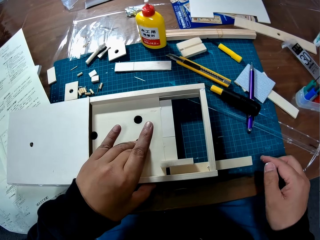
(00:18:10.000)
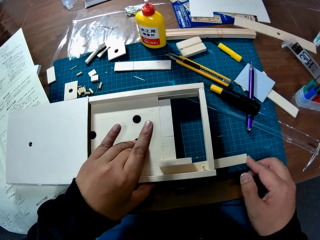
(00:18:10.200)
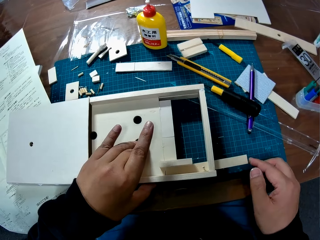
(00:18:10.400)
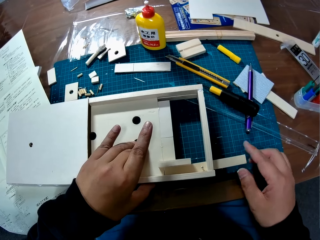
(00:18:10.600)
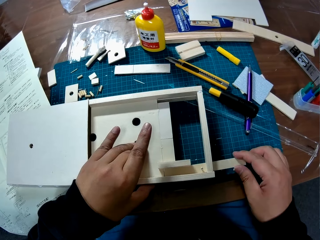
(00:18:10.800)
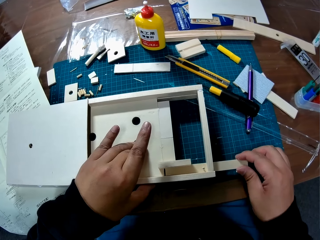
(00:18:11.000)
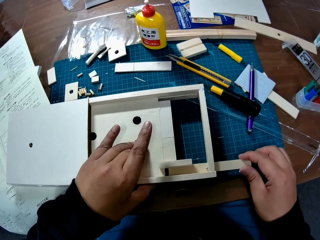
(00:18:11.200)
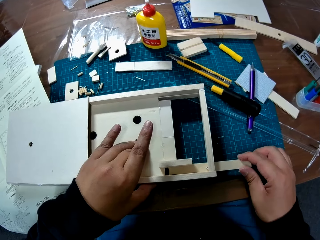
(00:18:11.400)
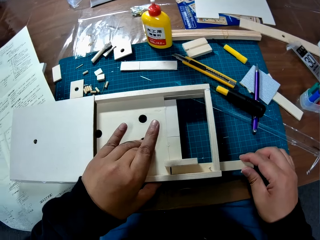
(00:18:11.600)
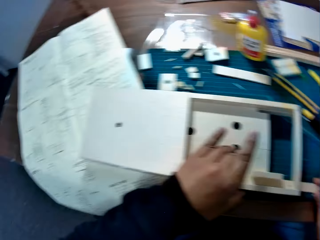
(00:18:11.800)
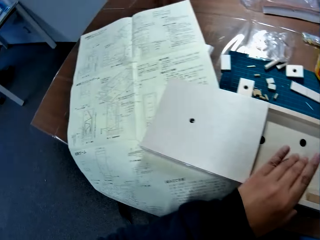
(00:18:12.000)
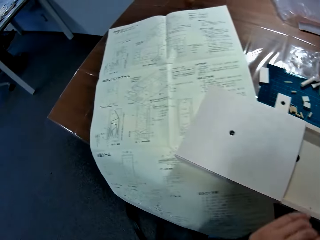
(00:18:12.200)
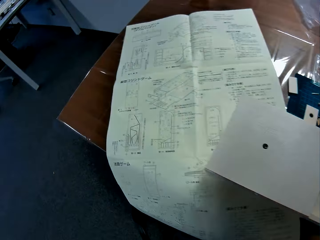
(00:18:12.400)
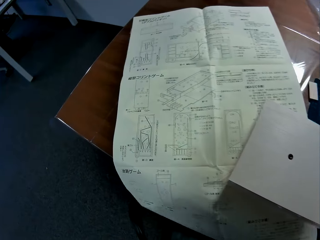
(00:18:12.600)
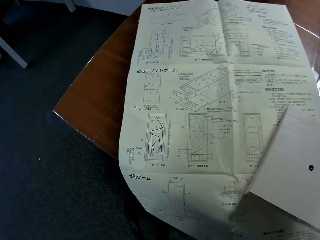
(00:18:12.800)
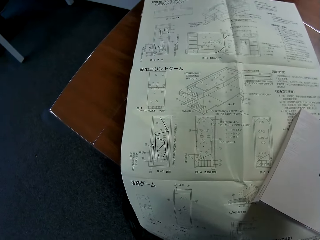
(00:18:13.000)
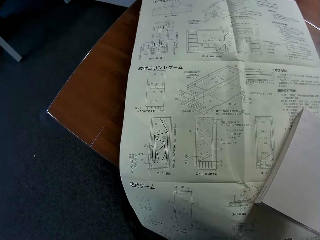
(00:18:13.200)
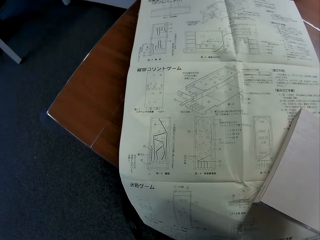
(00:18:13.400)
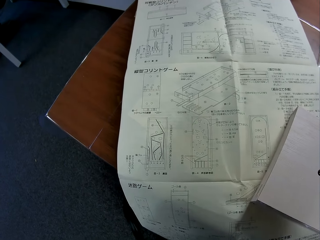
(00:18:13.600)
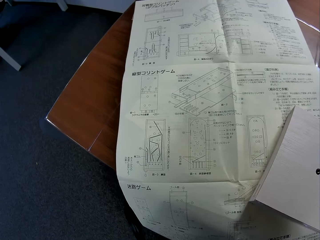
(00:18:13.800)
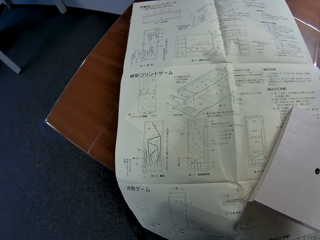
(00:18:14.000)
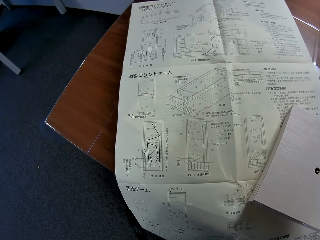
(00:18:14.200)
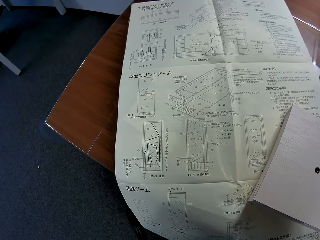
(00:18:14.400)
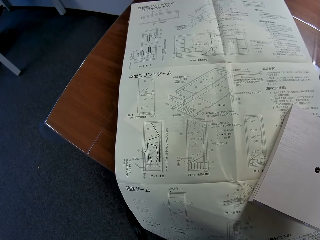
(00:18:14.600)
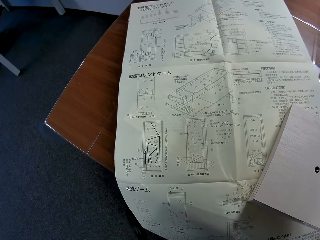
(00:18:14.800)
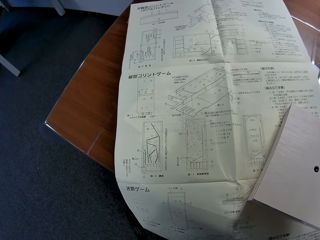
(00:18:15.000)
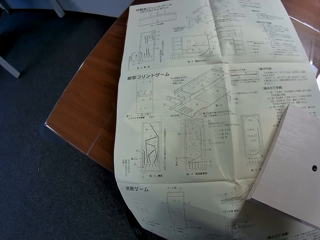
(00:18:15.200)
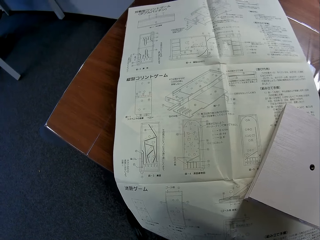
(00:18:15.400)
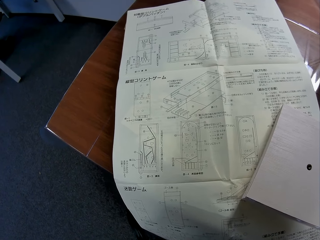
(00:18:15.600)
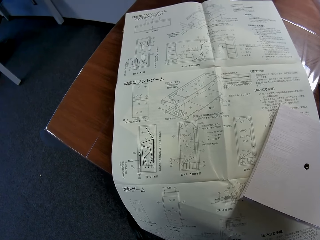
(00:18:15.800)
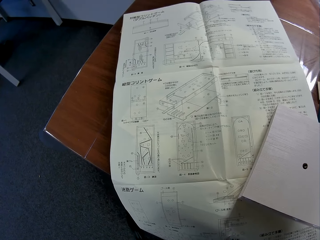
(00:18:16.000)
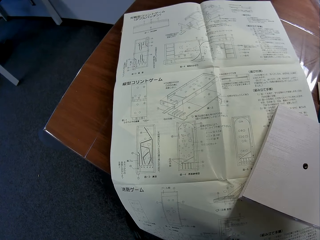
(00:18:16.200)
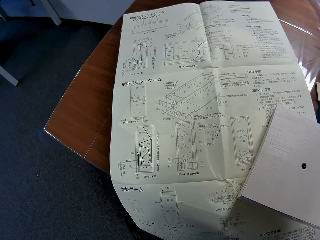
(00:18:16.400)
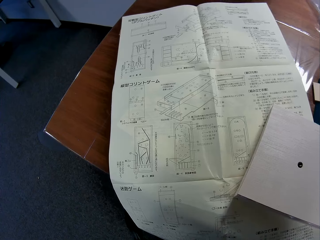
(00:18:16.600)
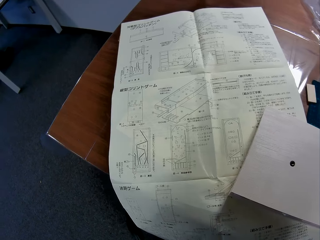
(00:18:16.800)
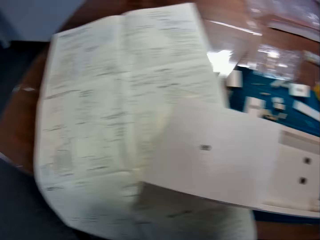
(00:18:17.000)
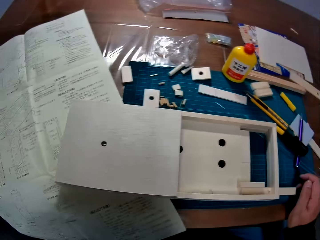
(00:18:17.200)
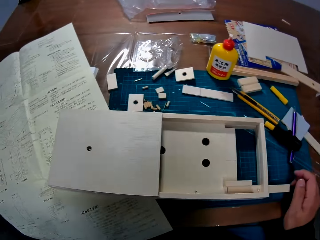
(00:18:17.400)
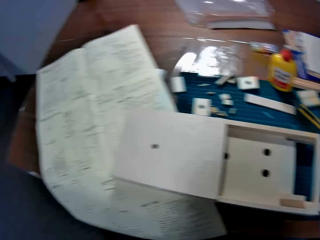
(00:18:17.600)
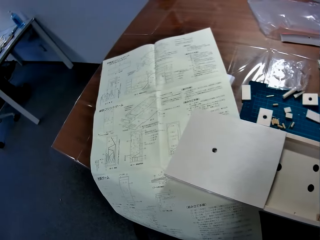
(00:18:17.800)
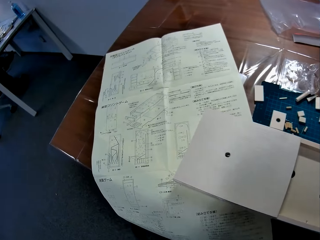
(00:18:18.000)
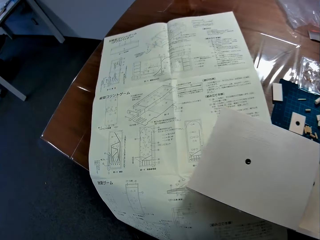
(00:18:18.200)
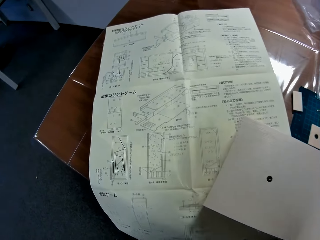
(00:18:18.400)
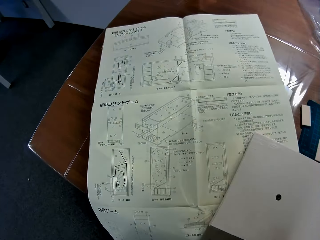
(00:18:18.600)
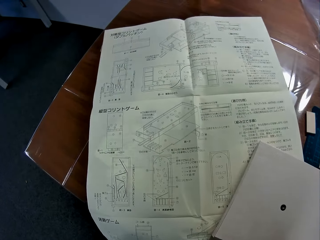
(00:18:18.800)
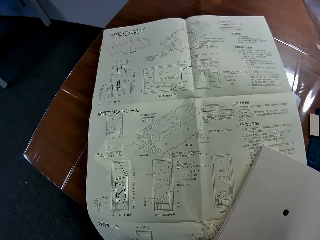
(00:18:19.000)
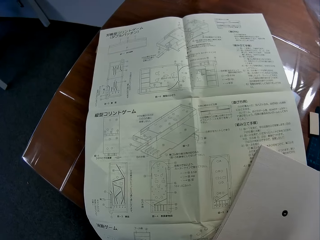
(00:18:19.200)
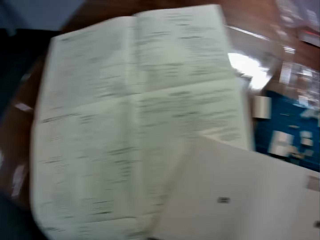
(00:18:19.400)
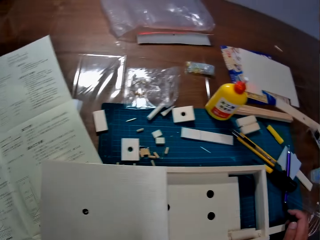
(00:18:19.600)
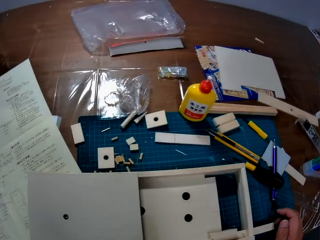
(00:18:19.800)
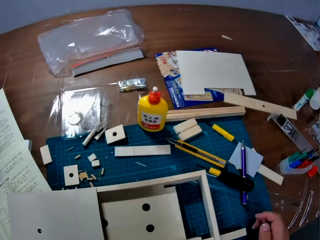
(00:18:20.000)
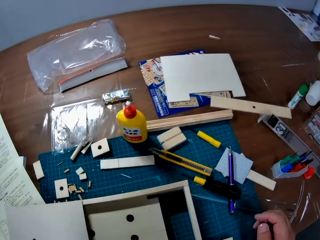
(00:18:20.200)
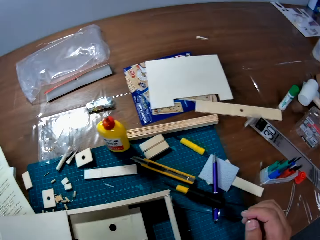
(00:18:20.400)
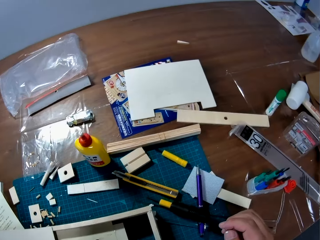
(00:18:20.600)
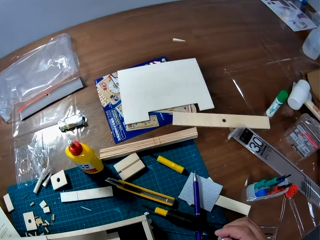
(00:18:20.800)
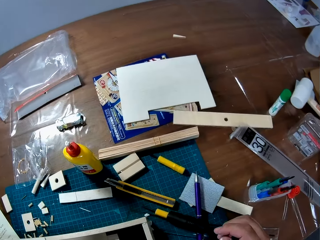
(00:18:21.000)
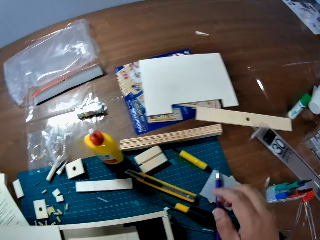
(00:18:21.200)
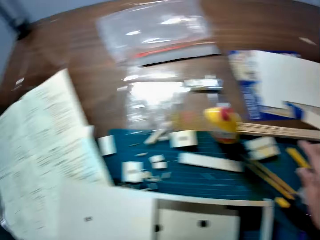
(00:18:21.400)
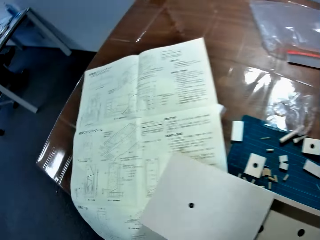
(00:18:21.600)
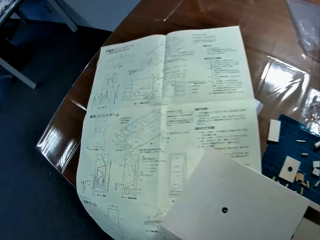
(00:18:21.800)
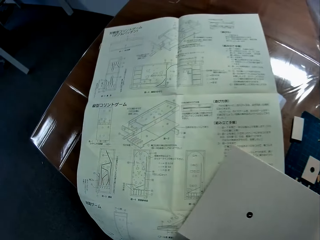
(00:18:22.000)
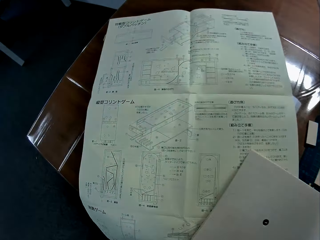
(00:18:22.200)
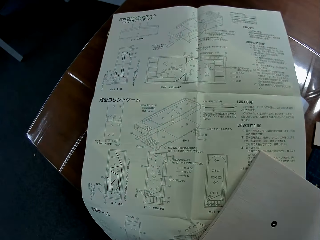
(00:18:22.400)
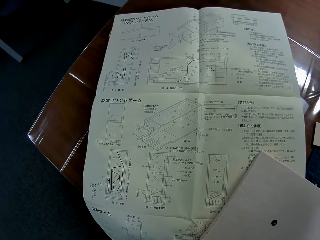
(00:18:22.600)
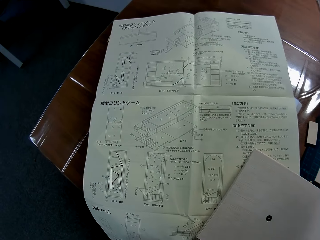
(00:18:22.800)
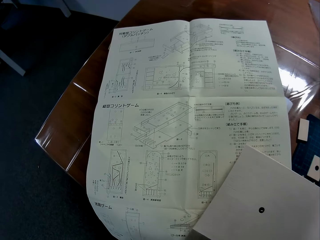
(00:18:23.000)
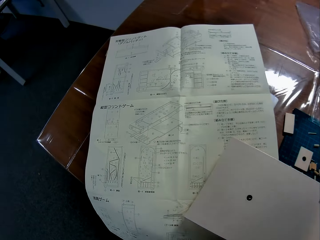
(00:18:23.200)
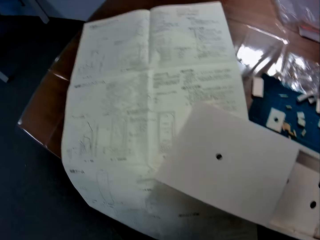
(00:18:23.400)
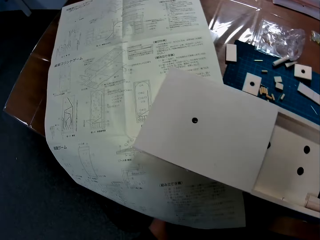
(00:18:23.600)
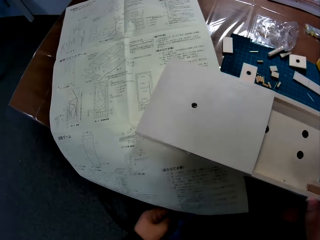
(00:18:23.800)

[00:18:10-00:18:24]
The camera wearer studies the manual. They stare around tools and the laser cut wooden box on the table. They stretch the right hand over the wooden box.

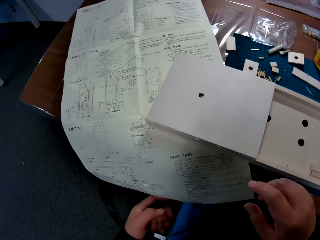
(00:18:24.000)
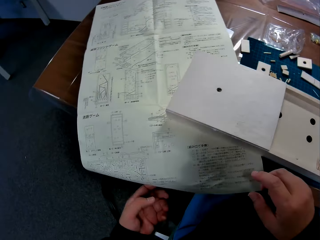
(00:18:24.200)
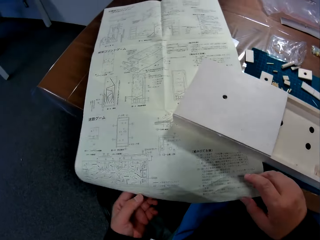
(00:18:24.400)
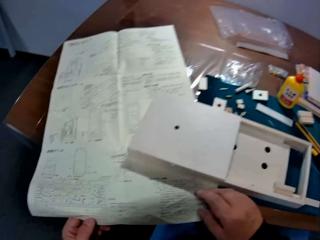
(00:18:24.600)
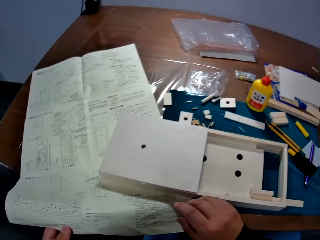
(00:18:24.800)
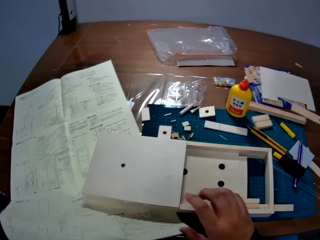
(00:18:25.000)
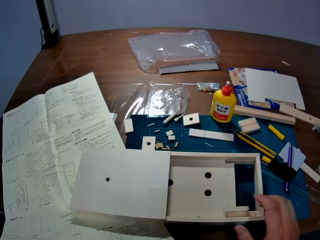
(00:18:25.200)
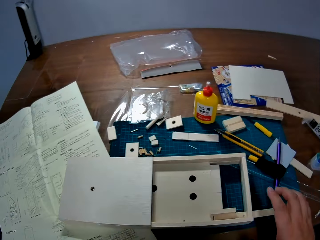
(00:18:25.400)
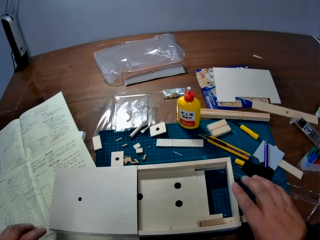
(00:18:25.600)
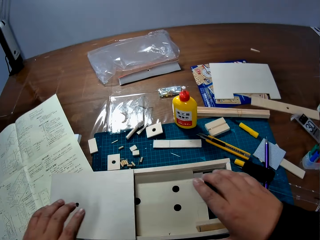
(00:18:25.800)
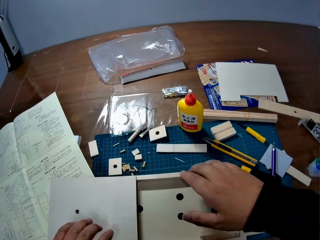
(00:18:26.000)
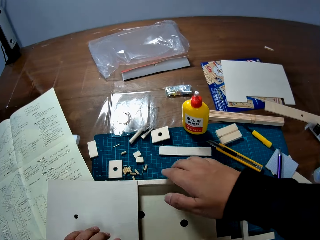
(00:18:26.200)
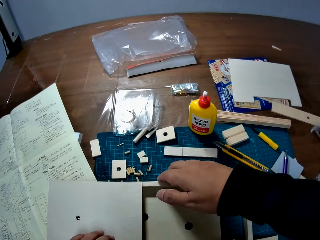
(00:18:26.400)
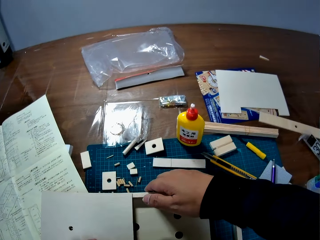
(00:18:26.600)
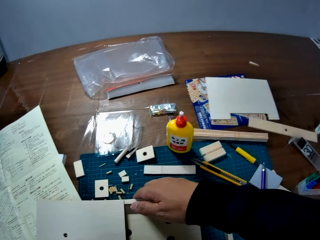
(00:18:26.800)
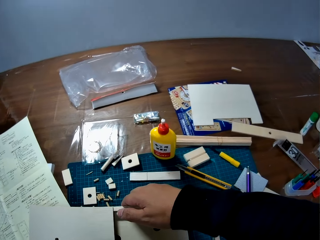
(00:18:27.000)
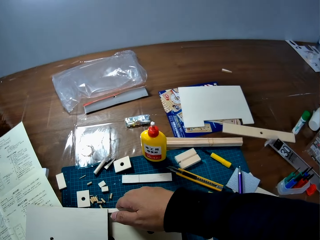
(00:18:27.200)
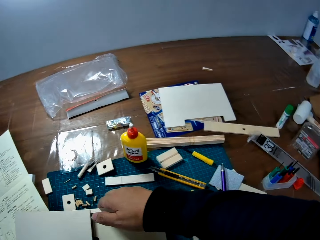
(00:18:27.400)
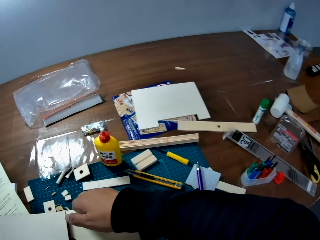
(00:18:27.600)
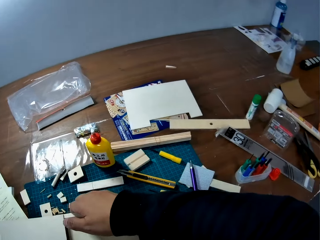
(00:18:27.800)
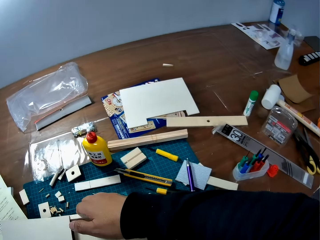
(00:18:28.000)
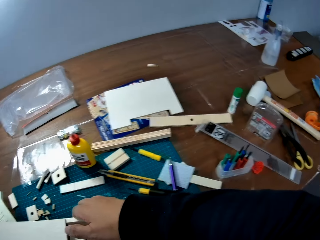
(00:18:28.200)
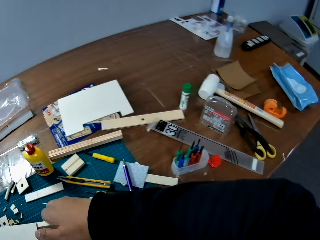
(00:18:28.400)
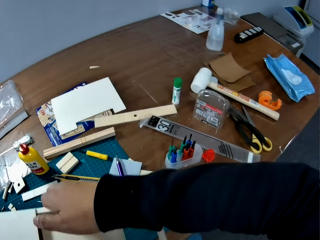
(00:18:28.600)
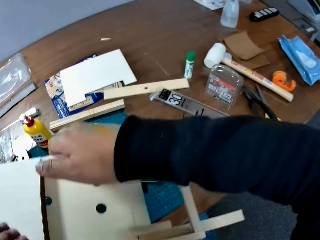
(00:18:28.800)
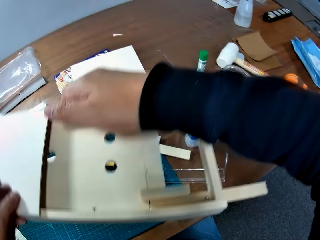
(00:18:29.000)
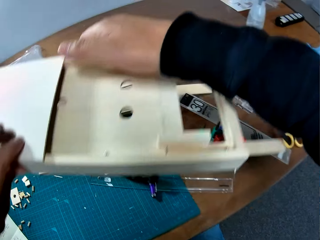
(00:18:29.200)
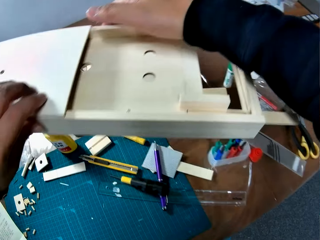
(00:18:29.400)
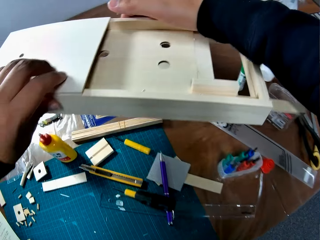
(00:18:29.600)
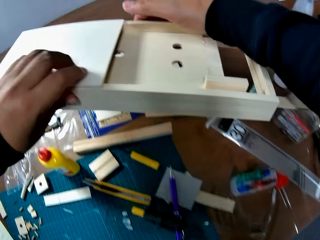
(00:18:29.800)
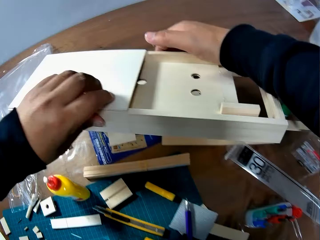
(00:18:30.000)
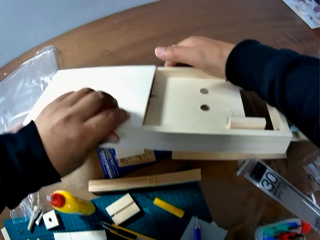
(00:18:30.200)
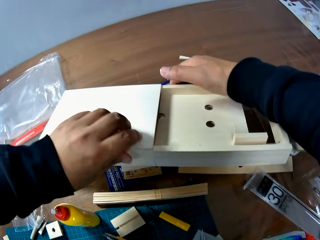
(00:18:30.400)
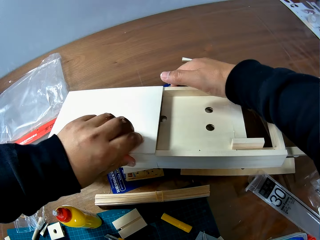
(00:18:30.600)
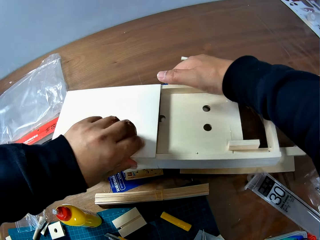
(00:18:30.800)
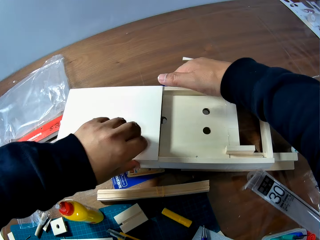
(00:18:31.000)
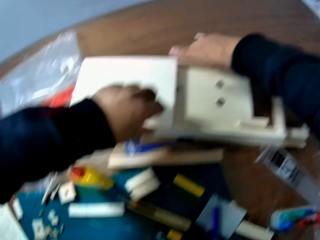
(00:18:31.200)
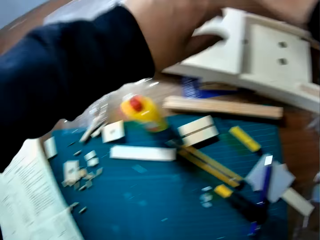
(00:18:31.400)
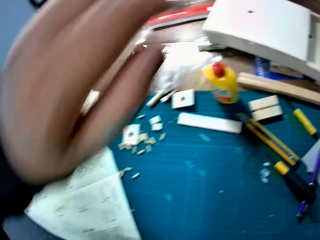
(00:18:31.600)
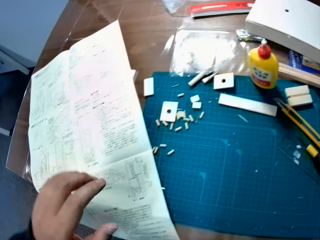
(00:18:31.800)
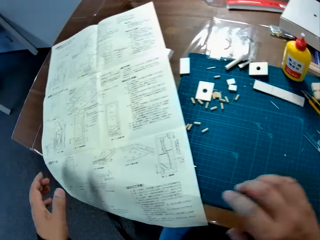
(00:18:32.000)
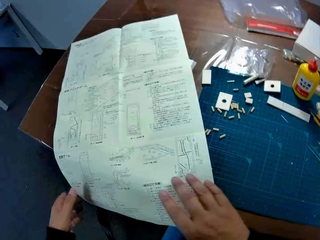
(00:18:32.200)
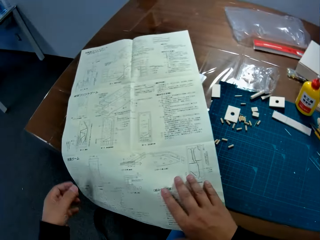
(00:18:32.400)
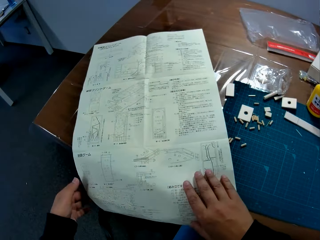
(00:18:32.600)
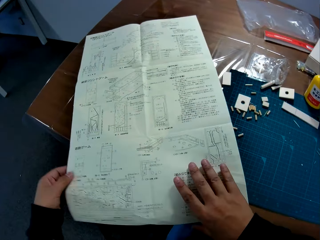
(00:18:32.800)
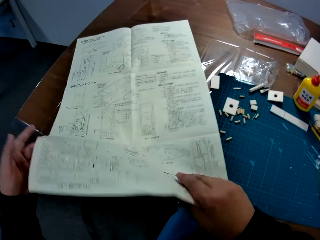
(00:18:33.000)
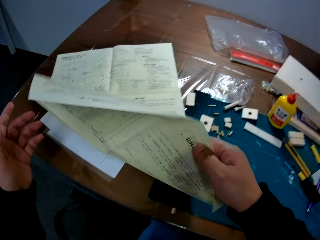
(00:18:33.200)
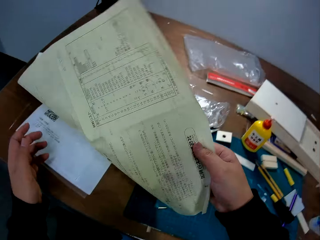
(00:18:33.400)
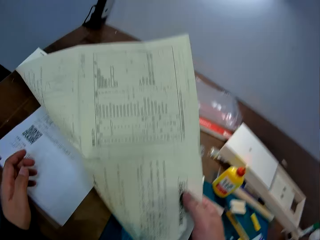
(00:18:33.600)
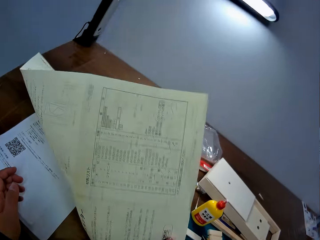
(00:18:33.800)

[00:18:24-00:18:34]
The camera wearer holds the booklet on the table. They shift the laser cut wooden box to a different position on the table using both hands. They pick up the wood craft from the table and place the wood craft on the wood pieces on the table. They stretch hands back to the booklet on the table and fold the side of the booklet.
